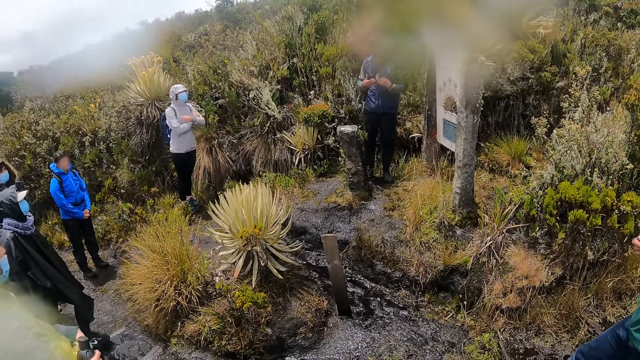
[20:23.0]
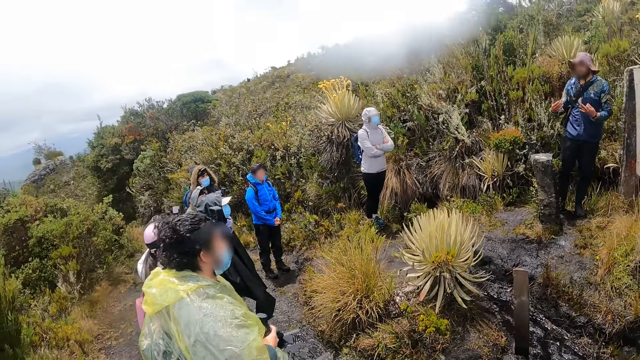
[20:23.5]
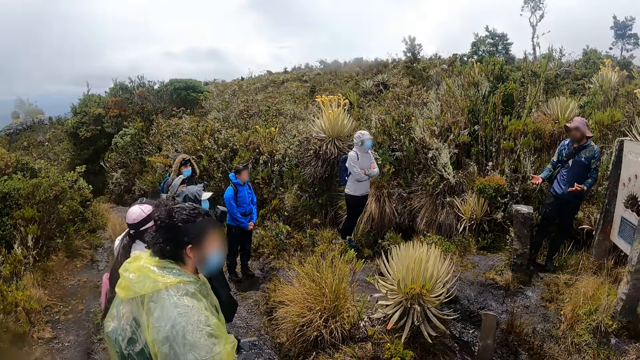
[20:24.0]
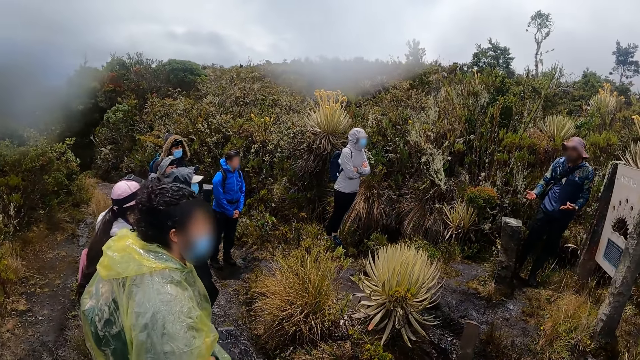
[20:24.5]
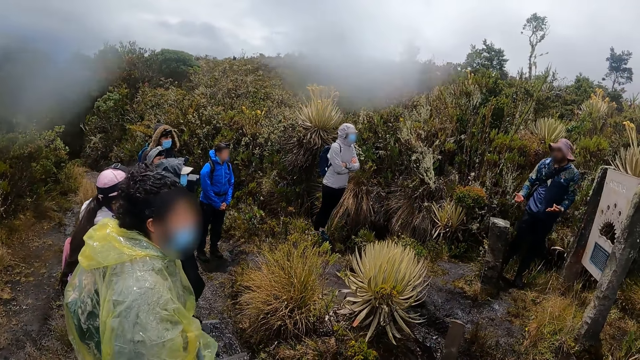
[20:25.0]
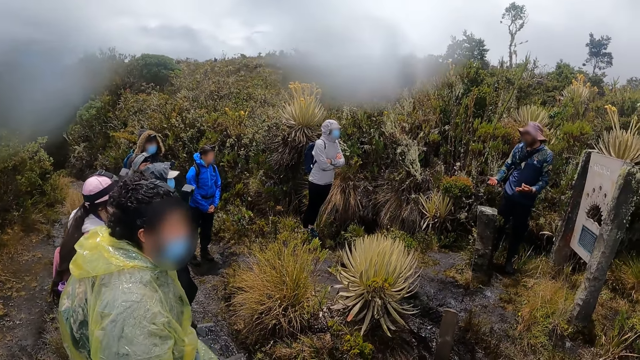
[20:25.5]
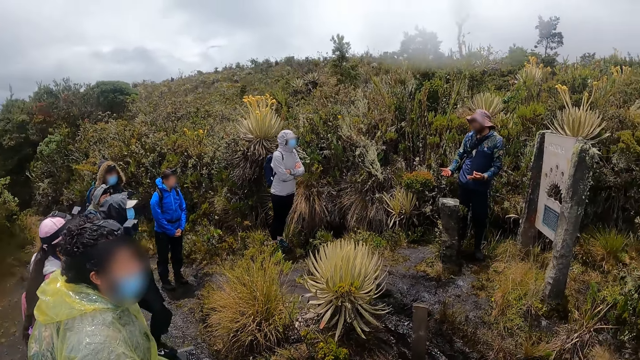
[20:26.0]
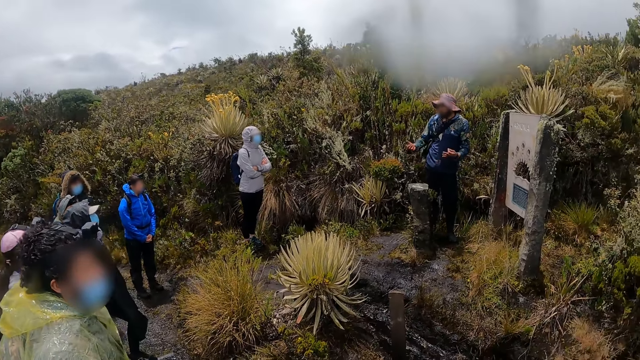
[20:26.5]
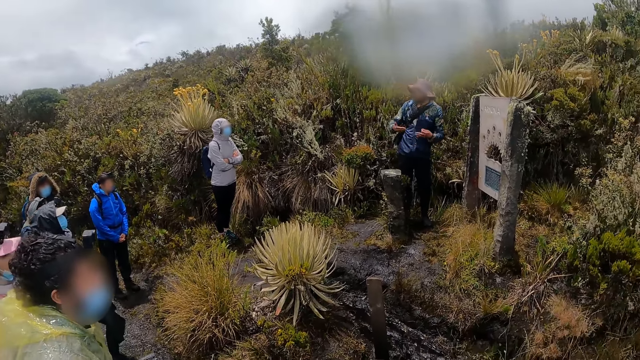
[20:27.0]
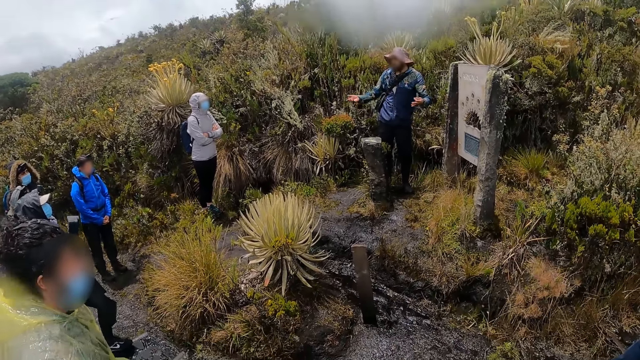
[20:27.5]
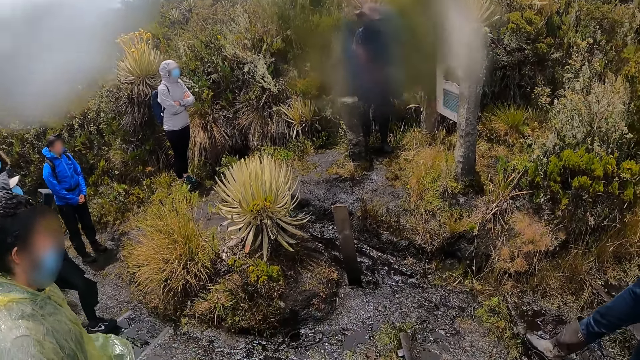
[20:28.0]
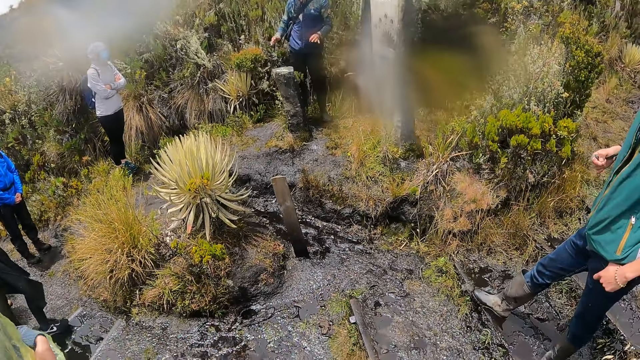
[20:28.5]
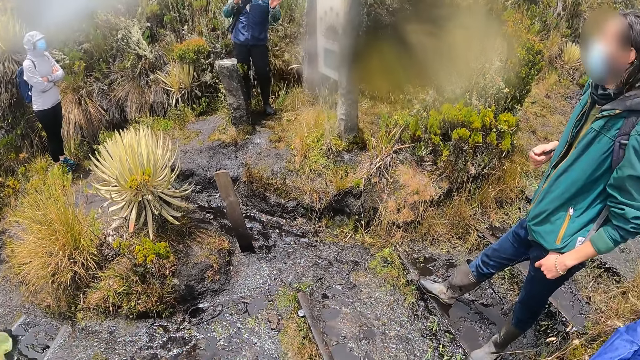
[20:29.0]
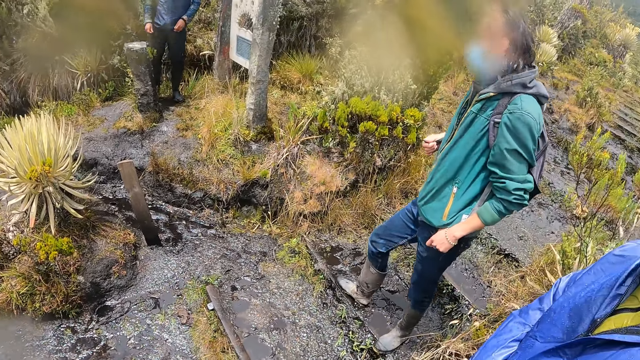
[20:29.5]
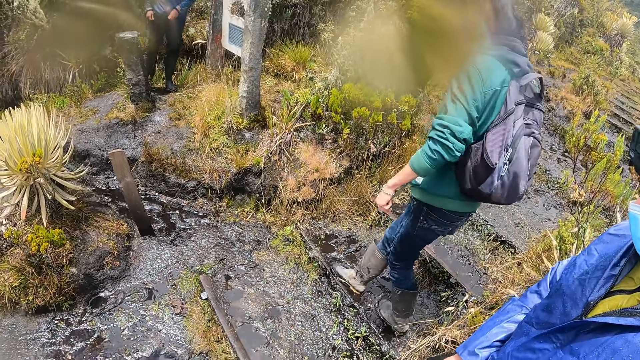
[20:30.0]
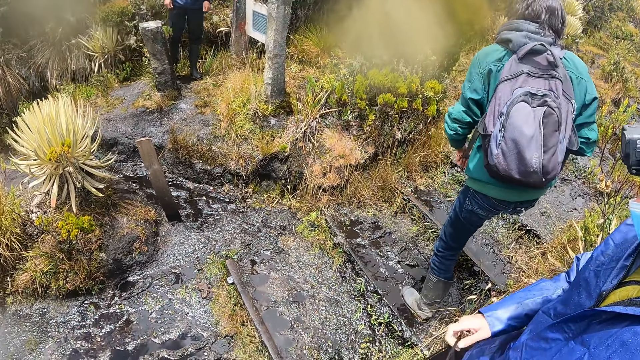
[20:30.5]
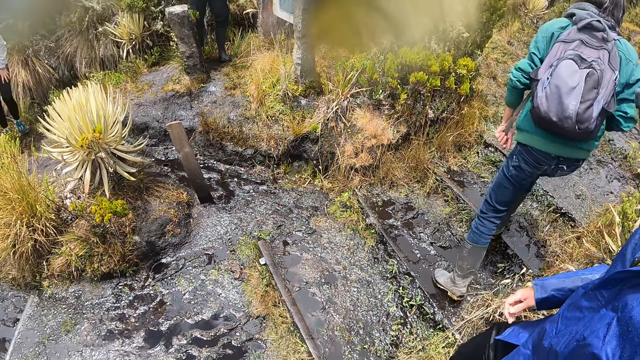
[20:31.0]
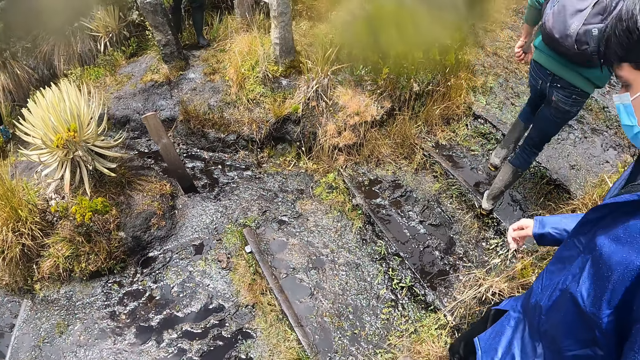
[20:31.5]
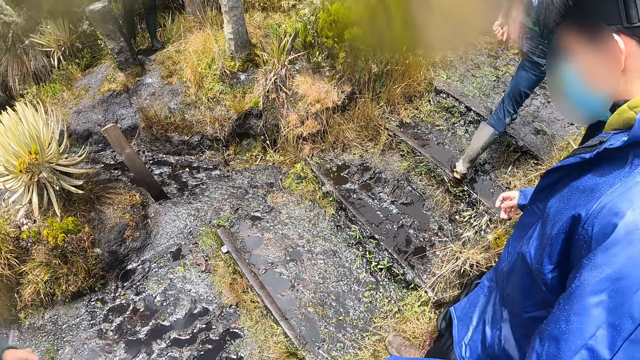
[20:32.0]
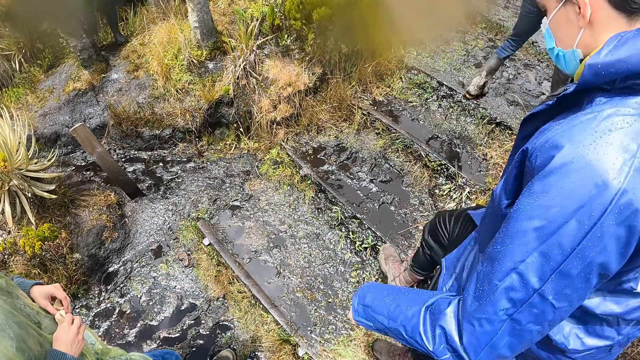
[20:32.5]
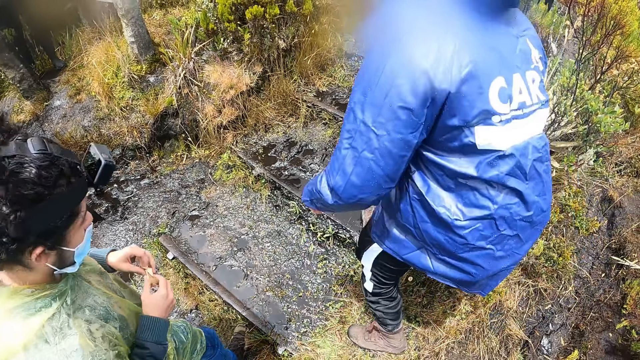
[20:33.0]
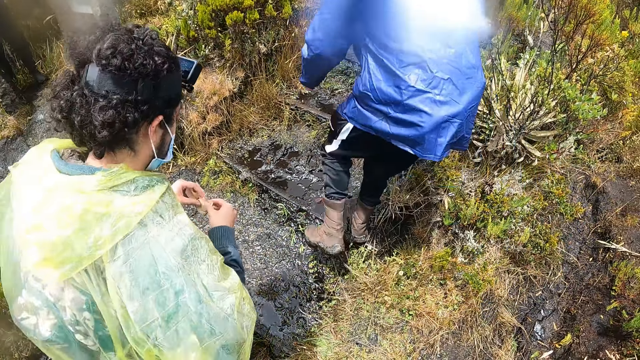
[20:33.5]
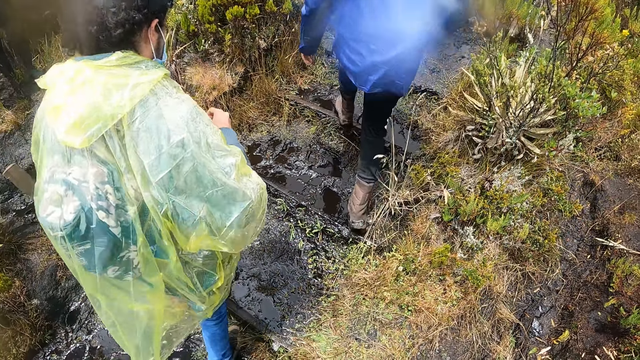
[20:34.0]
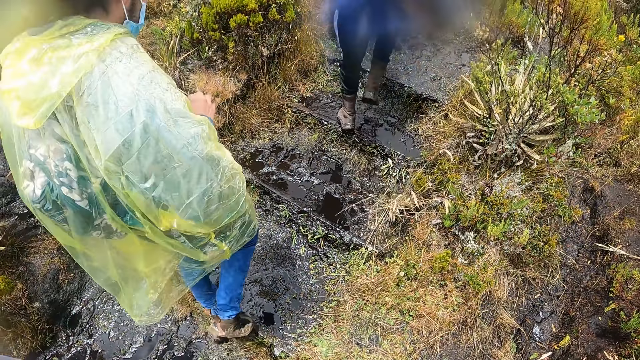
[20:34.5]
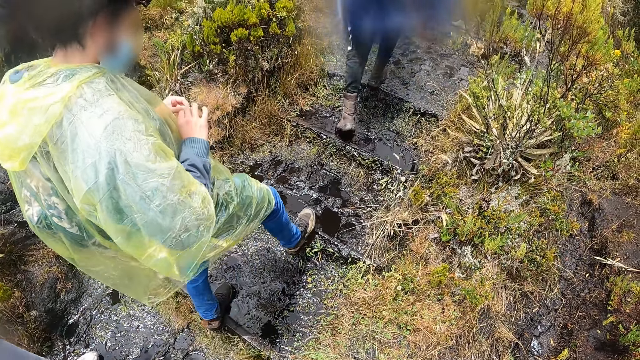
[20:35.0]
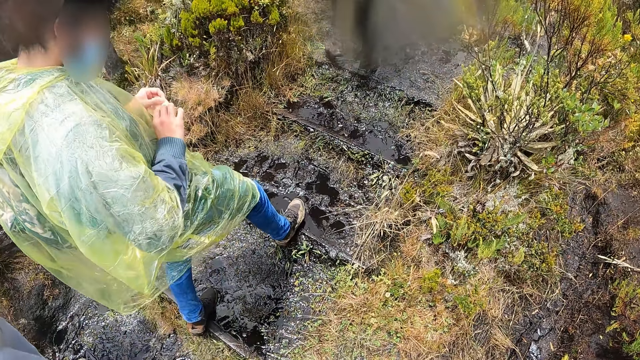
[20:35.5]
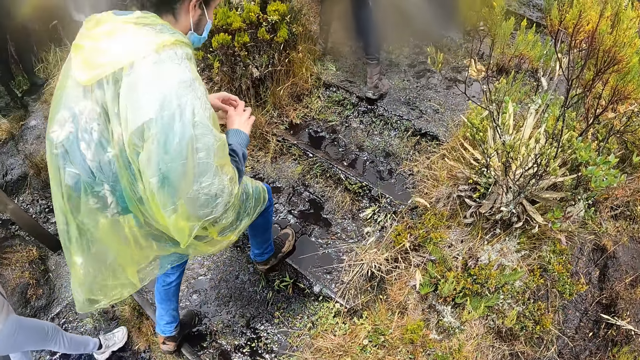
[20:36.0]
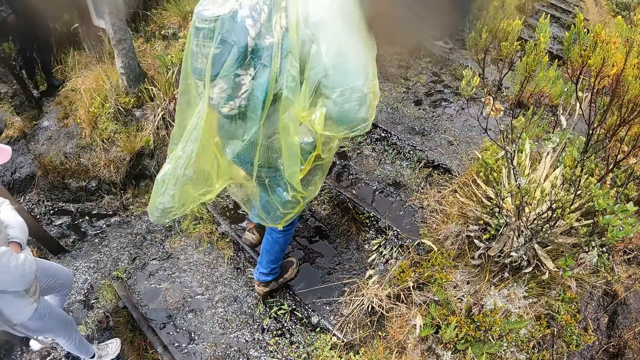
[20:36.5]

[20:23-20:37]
The man opens a chocolate bar in his left hand with his hands. The camera wearer walks through the pathway on the hill with the group of people.

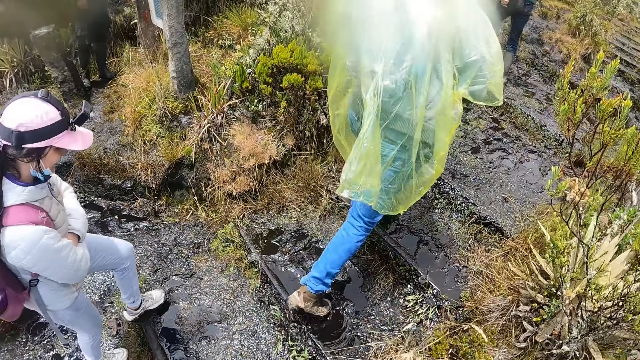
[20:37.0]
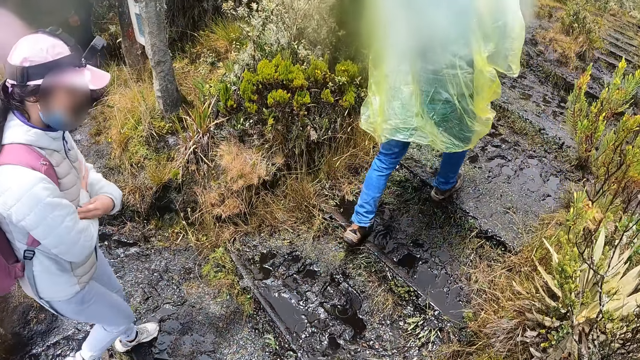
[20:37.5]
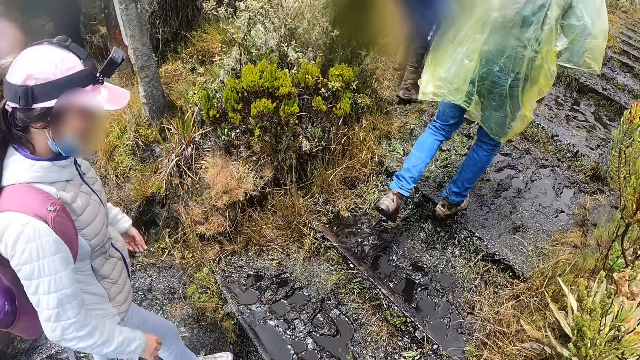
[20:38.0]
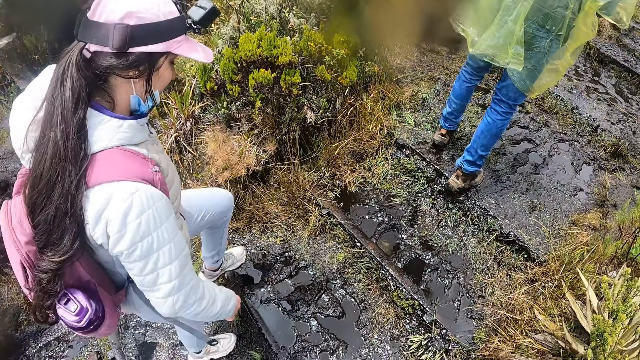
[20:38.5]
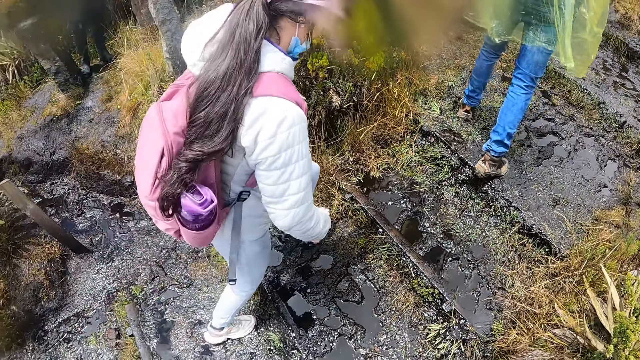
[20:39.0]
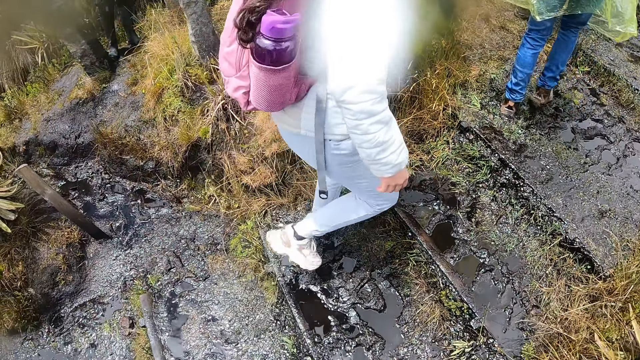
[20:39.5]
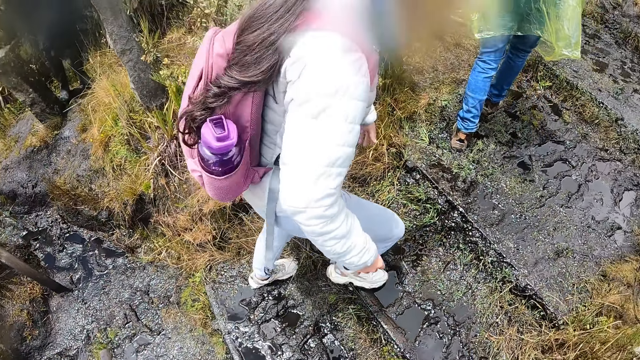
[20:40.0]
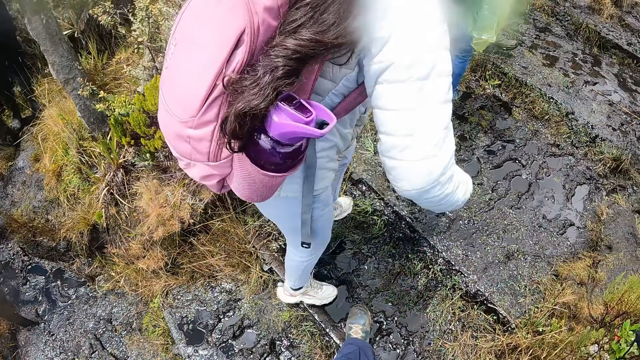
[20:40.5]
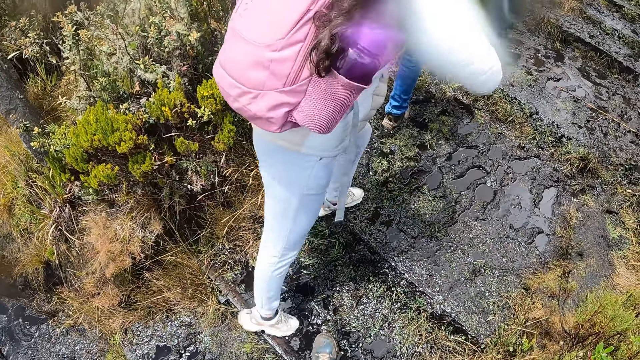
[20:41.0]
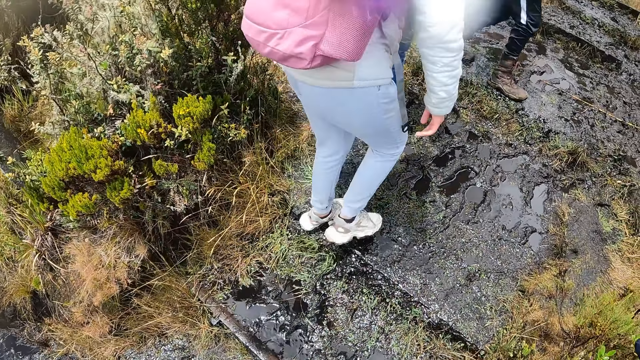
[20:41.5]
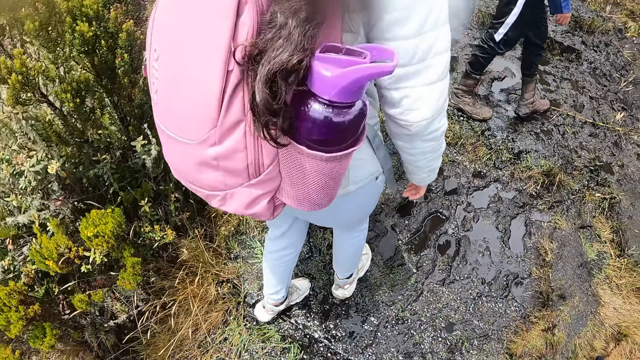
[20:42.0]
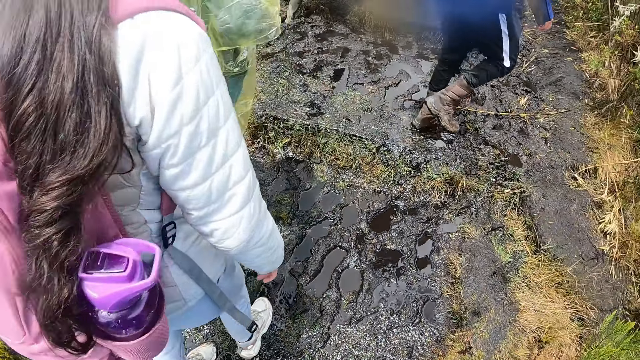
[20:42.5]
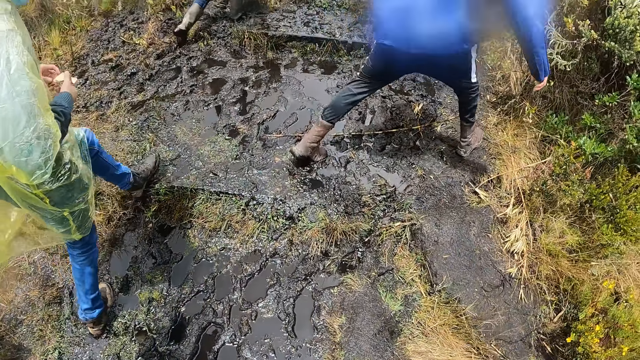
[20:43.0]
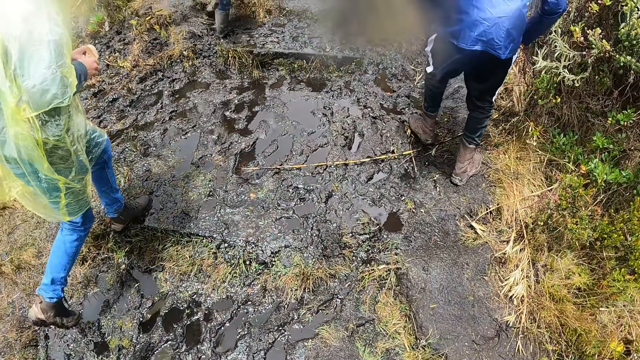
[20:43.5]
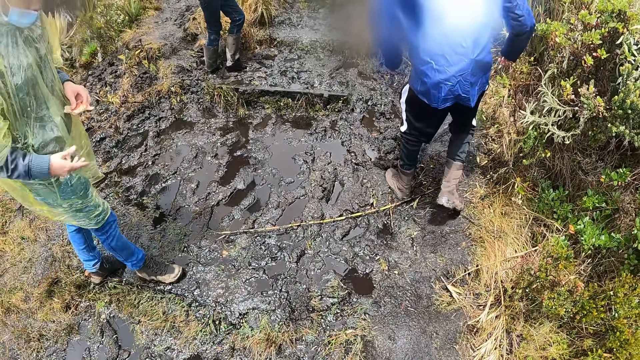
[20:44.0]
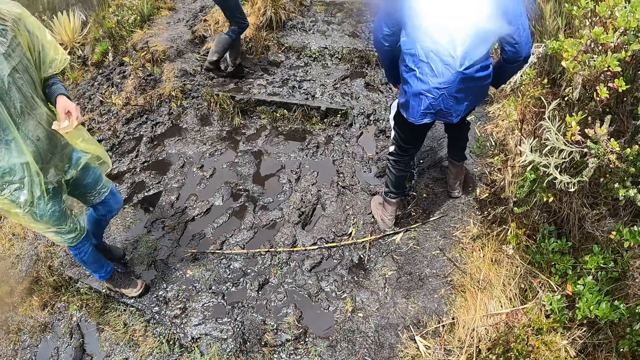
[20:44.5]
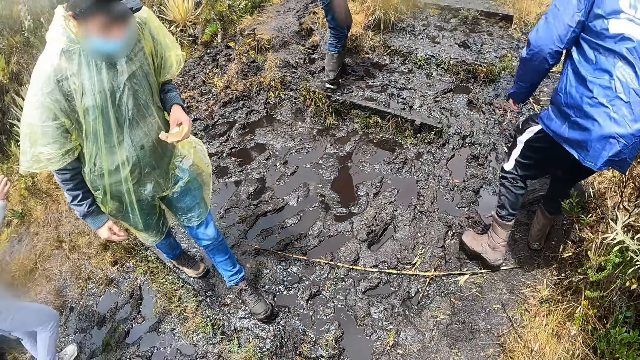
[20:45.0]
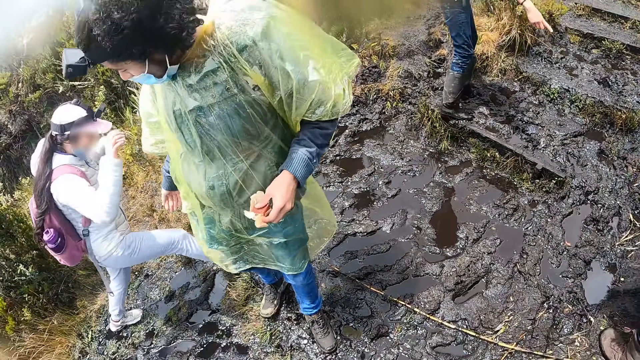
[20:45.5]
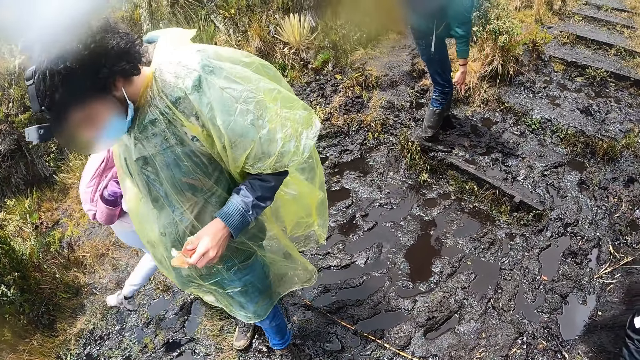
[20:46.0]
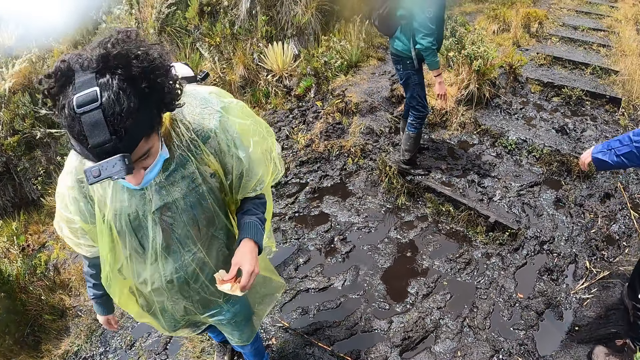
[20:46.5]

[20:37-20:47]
A man interacts with a woman. Another man interacts with another man.
